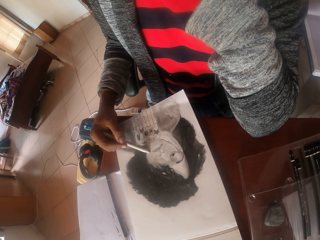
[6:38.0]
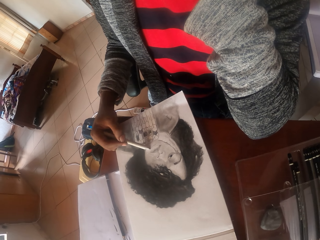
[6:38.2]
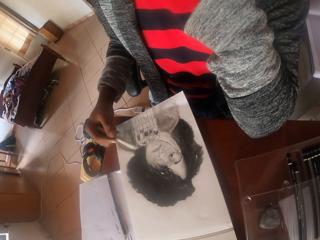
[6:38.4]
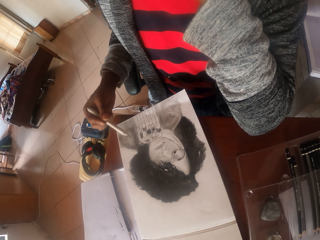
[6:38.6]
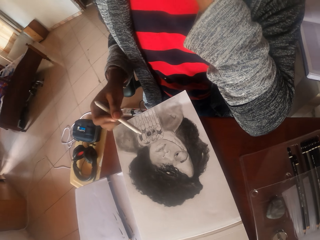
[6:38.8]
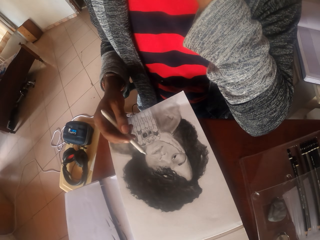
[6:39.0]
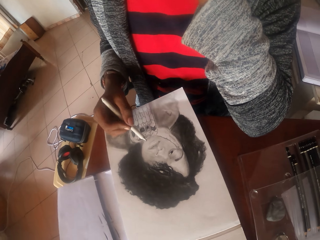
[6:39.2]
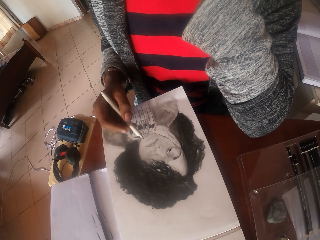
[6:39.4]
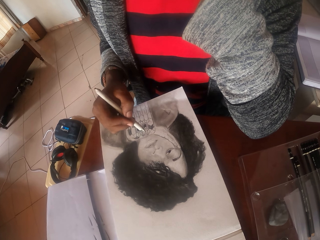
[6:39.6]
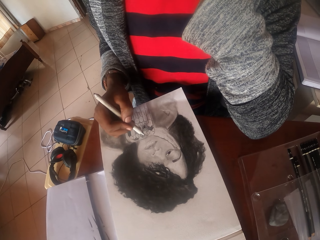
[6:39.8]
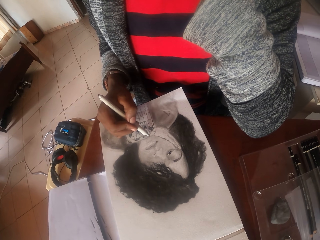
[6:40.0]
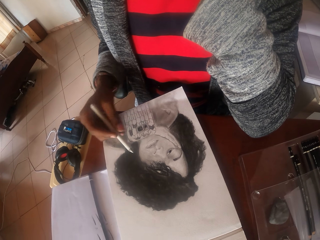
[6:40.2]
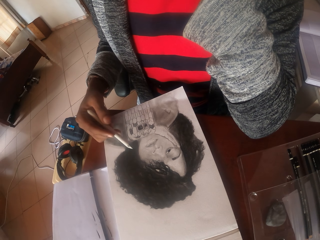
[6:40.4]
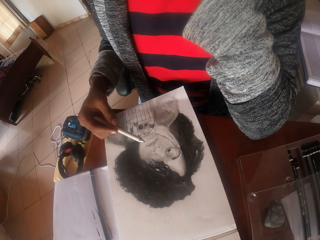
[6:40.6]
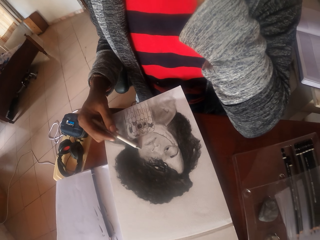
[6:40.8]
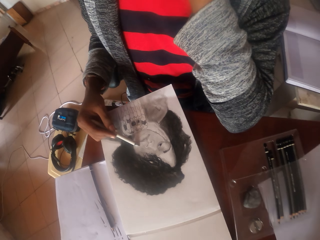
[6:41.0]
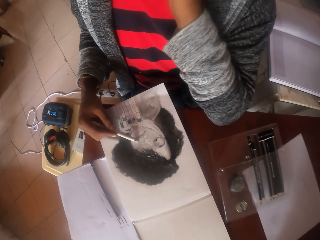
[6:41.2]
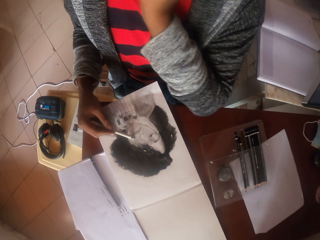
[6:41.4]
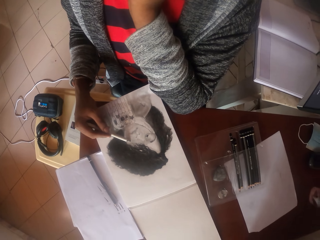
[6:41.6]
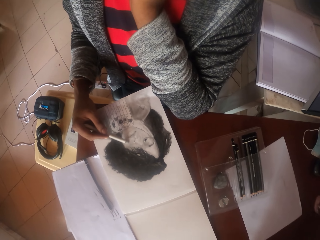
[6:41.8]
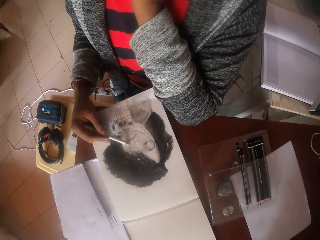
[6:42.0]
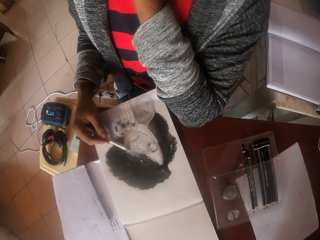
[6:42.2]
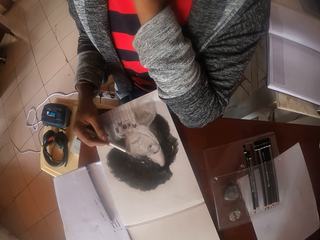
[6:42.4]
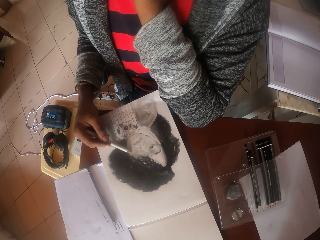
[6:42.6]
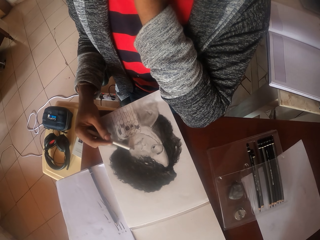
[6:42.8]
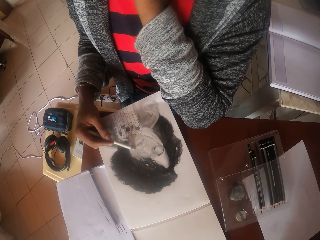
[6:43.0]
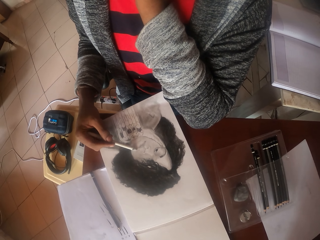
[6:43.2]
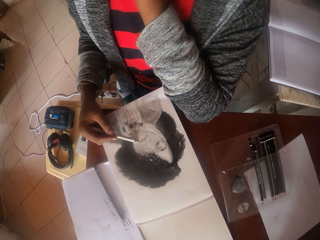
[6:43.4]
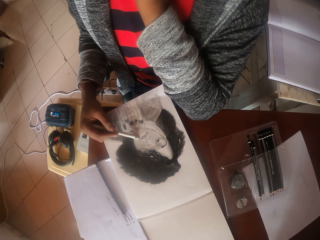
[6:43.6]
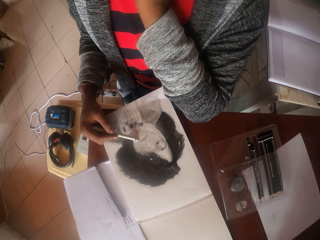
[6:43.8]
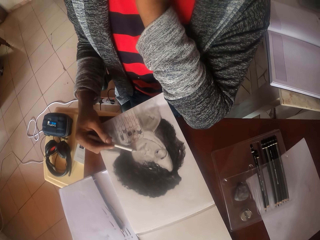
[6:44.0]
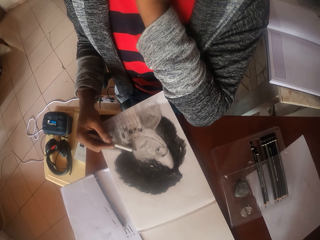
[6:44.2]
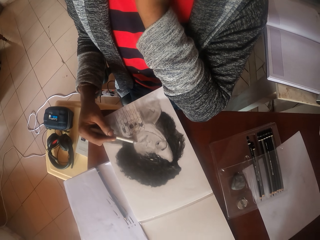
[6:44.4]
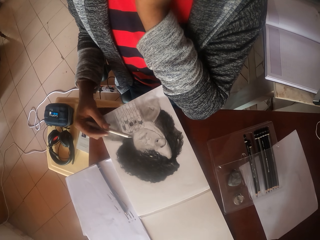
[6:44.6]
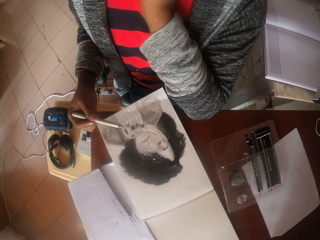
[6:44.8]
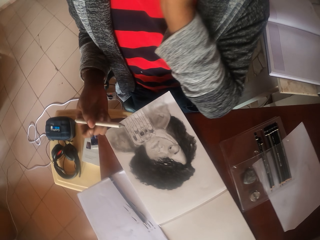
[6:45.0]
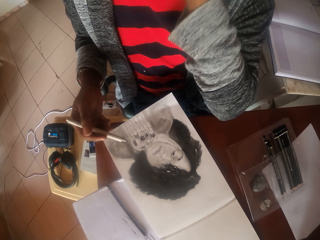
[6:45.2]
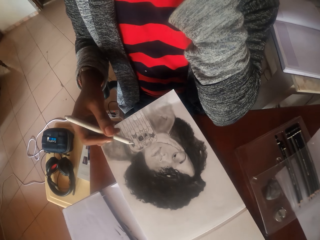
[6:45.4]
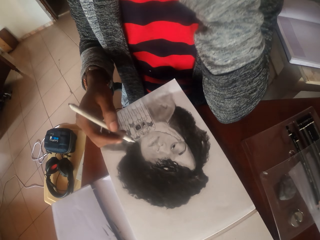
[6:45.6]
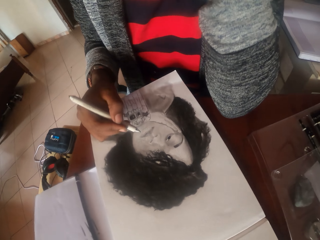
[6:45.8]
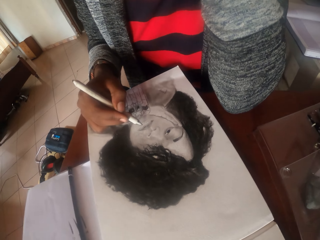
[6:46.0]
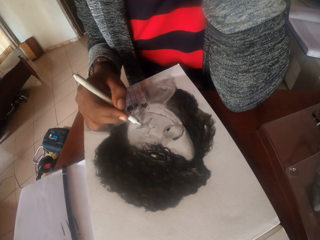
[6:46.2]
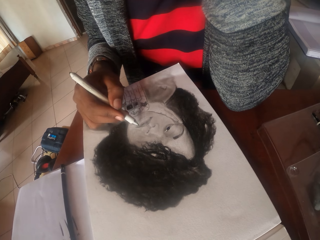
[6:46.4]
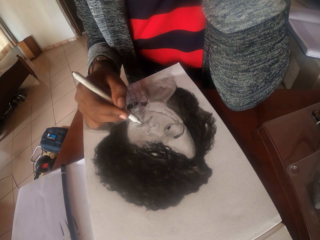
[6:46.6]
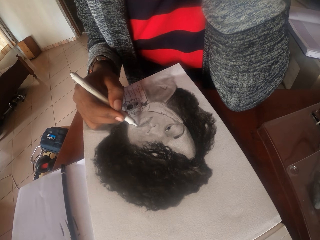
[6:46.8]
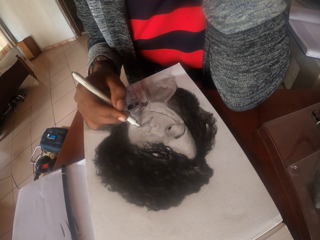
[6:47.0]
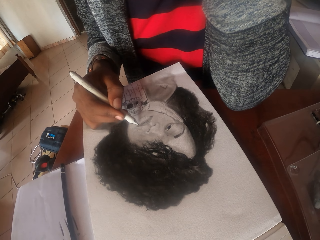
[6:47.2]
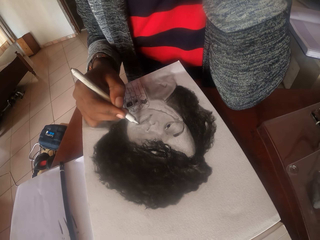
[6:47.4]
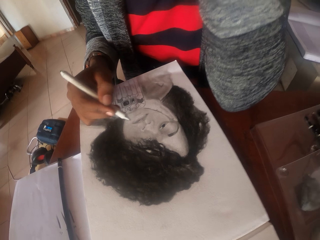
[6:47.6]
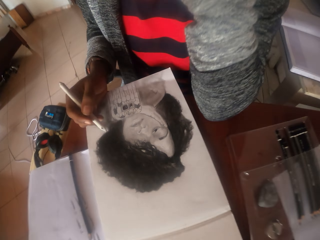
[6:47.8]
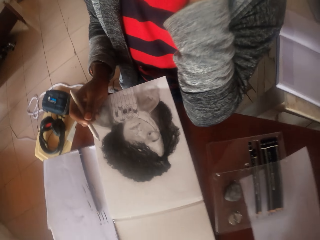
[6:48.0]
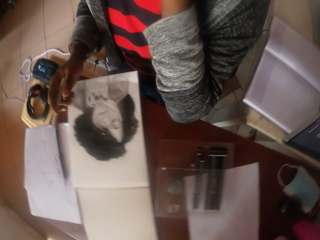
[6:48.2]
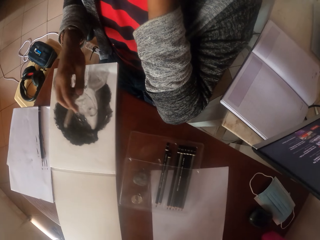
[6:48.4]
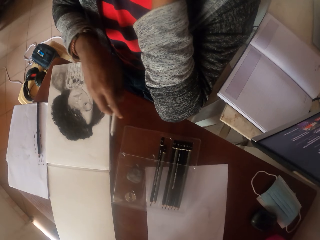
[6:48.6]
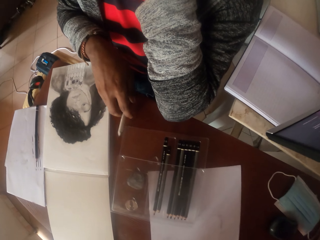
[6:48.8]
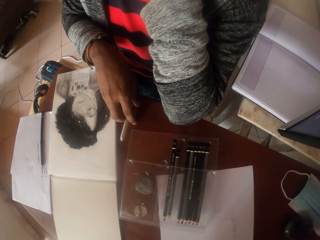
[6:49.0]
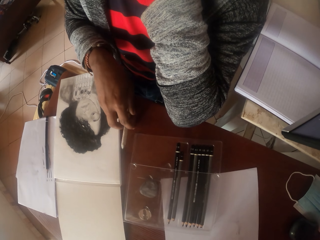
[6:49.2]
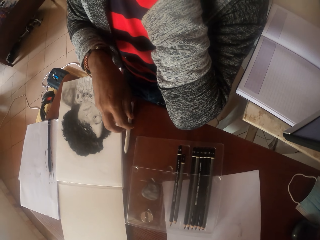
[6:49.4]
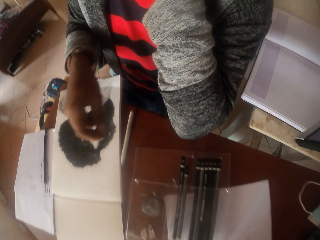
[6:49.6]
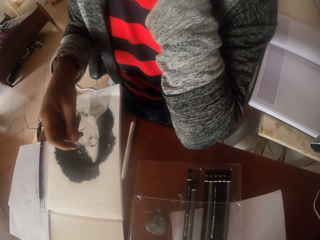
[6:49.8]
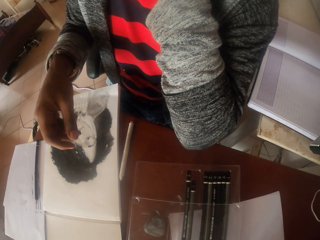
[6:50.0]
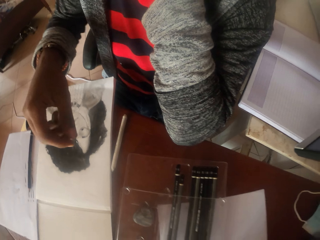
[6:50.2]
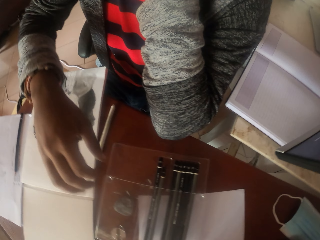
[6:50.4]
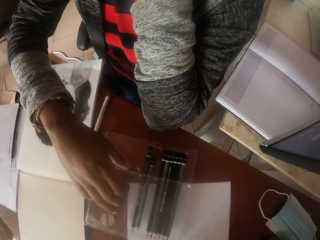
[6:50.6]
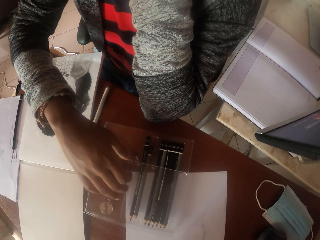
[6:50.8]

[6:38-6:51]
The camera wearer adjusts a pencil. They move the left hand. They draw on the paper with the pencil. They adjust the pencil. They draw on the paper with the pencil. They turn aside. They put the pencil on the table.

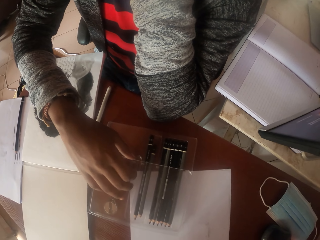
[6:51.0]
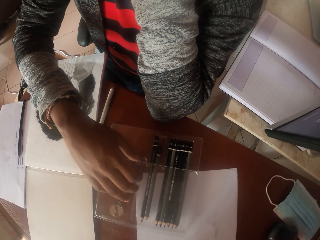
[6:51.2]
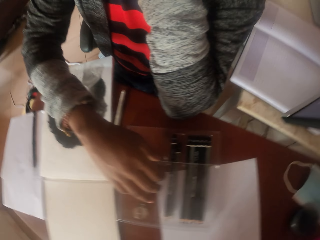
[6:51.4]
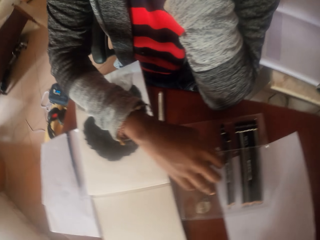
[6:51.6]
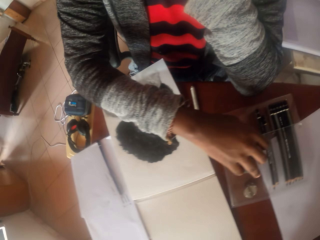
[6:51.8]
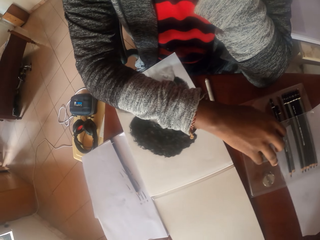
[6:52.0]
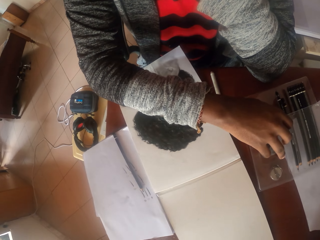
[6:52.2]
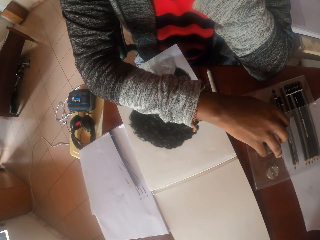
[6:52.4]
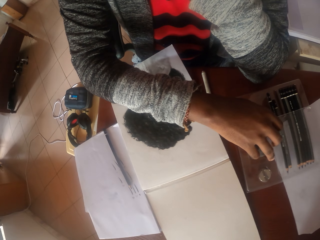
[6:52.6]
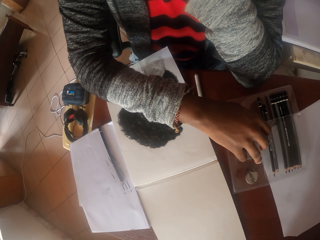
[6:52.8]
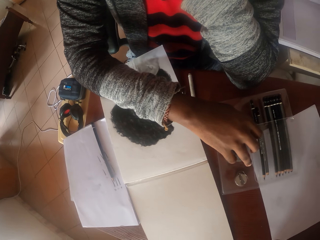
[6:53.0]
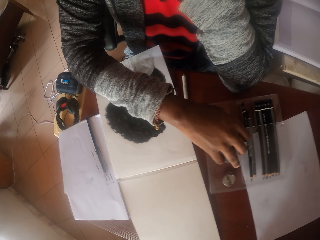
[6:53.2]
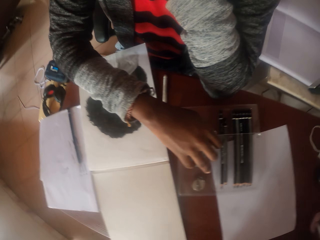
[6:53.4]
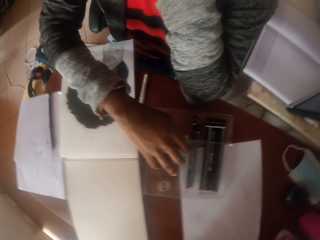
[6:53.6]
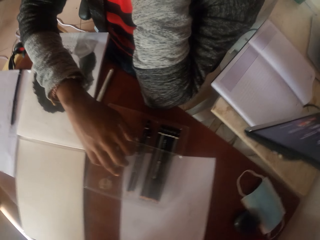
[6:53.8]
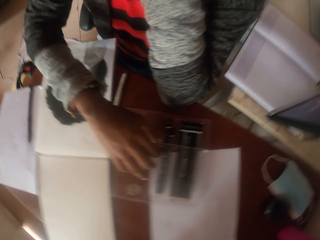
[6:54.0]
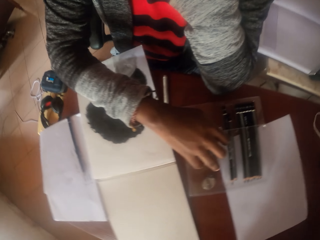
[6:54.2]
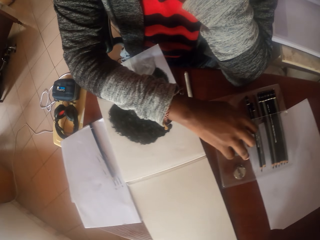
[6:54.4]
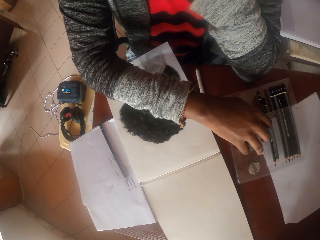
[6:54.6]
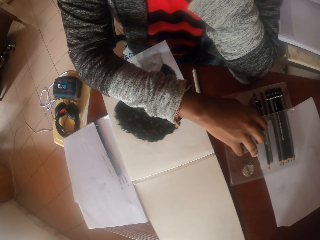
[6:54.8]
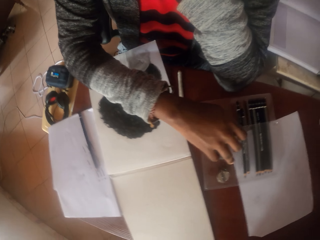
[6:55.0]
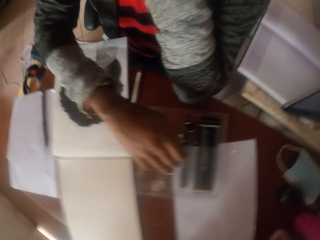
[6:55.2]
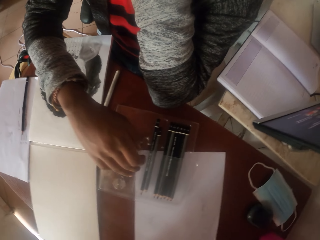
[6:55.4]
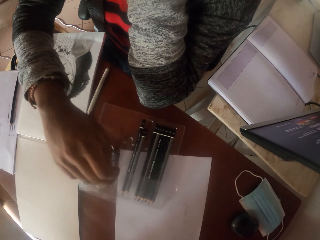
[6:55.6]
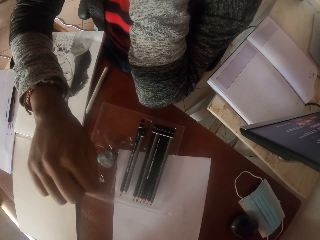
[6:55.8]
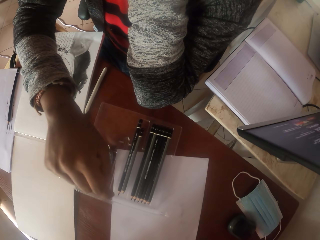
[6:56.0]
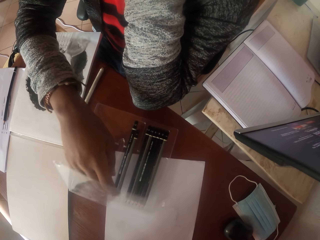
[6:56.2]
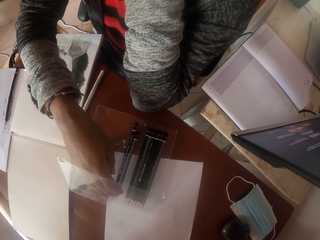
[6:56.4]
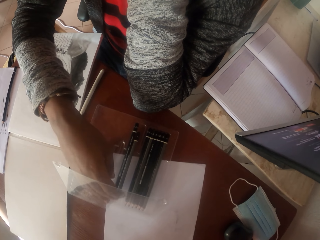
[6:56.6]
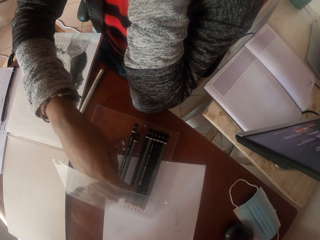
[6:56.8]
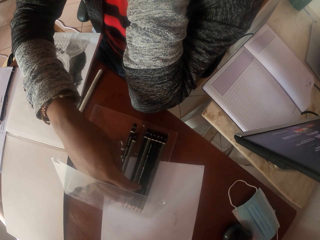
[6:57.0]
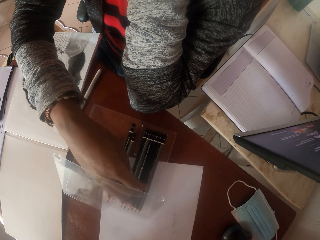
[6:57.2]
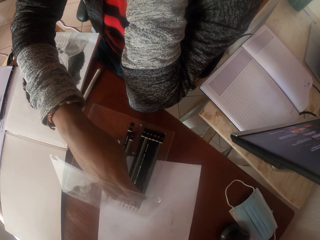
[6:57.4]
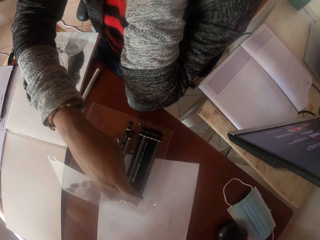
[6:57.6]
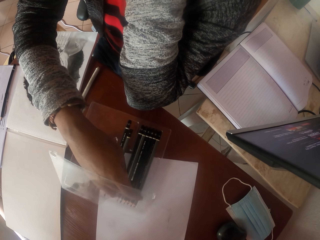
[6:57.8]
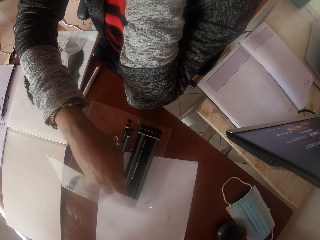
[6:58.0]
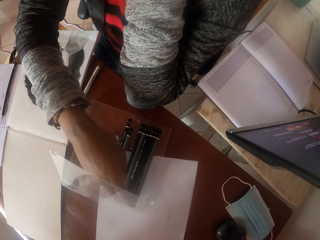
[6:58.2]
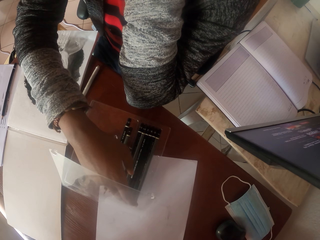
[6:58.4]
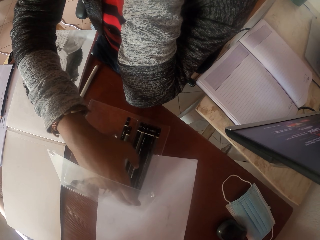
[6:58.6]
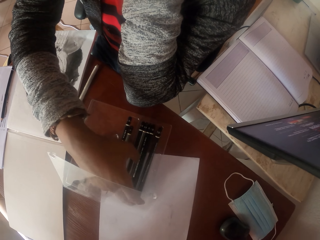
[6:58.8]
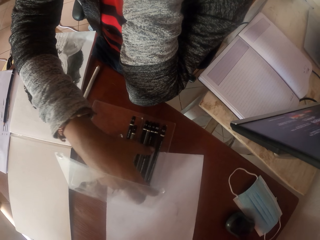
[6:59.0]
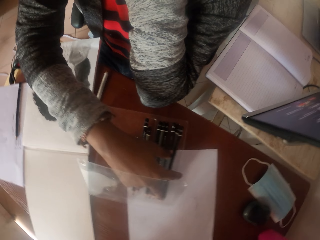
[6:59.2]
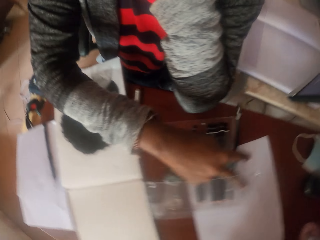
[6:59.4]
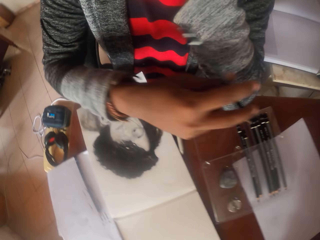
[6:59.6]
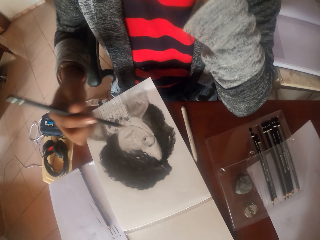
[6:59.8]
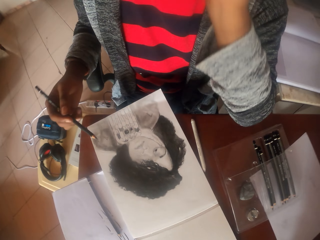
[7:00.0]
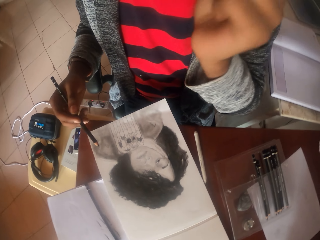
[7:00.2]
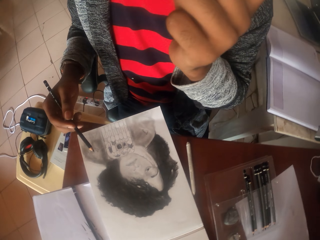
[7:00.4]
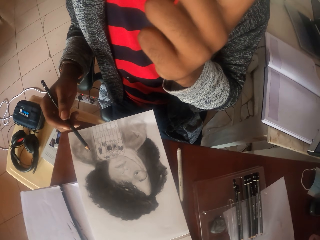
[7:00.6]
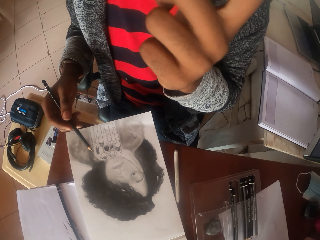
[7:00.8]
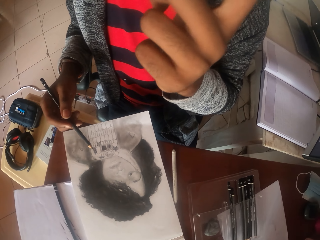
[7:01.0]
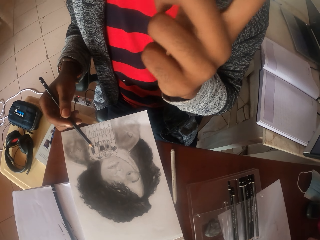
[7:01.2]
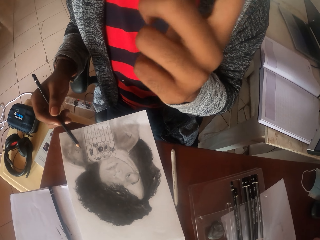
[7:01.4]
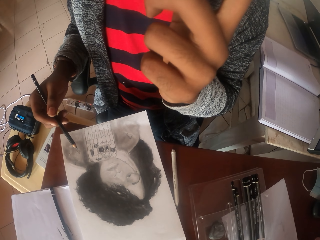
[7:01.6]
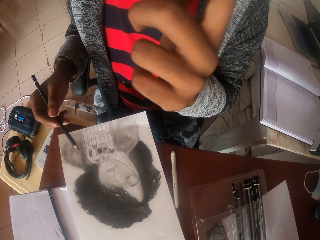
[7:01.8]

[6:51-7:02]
The camera wearer puts the right hand on the set. They turn aside. They hold the pencil packet. They open the pencil packet. They touch the pencils in the set. They pick up a pencil from the set. They move the left hand.
